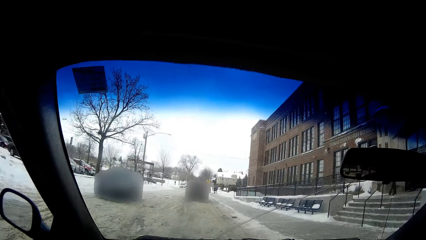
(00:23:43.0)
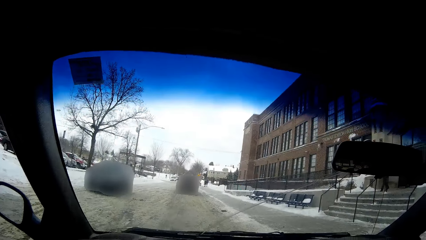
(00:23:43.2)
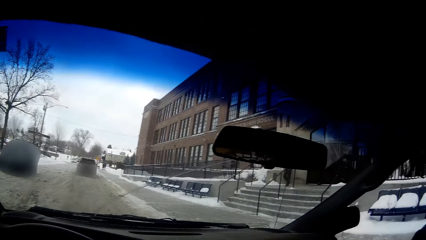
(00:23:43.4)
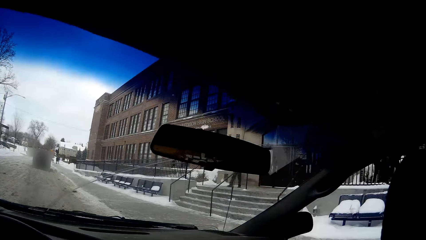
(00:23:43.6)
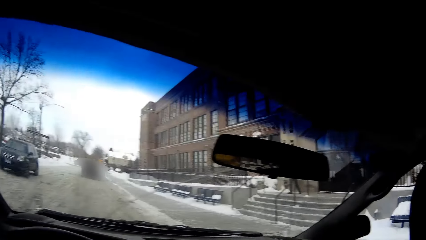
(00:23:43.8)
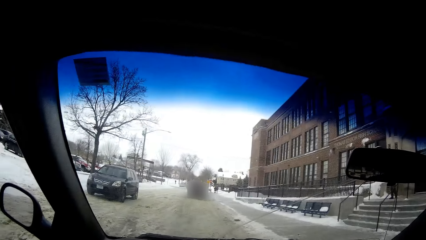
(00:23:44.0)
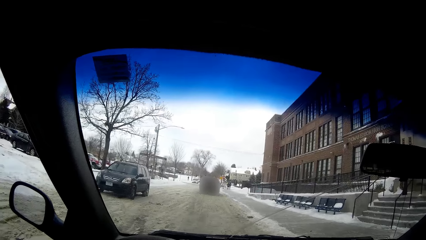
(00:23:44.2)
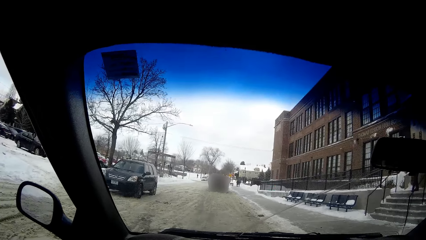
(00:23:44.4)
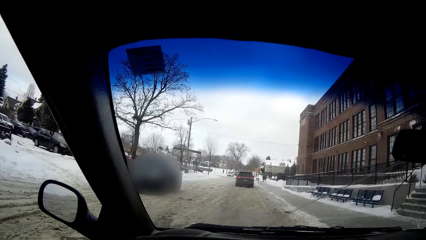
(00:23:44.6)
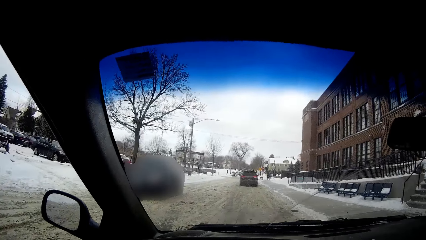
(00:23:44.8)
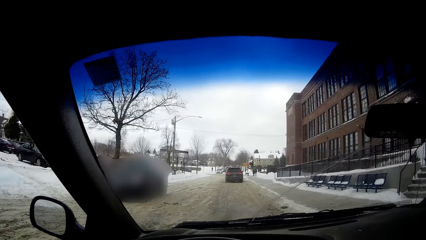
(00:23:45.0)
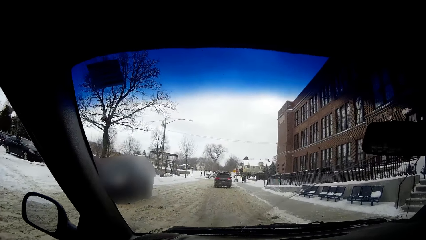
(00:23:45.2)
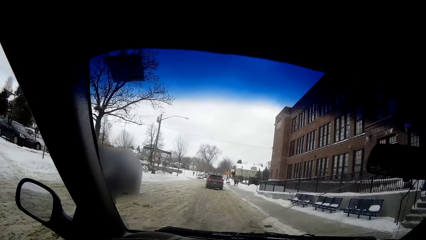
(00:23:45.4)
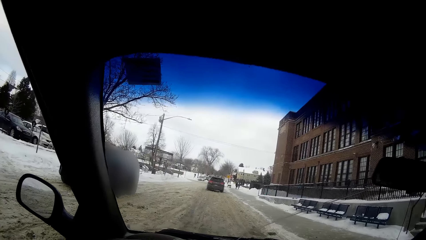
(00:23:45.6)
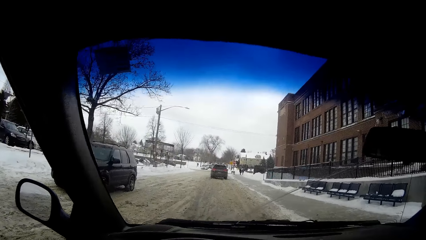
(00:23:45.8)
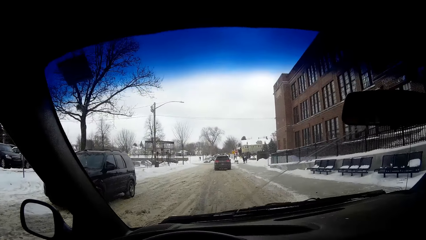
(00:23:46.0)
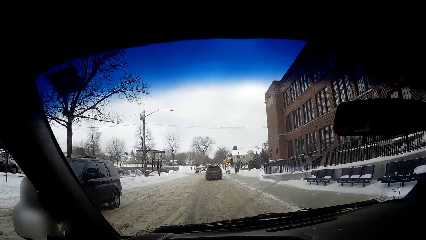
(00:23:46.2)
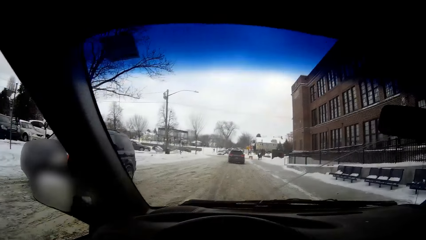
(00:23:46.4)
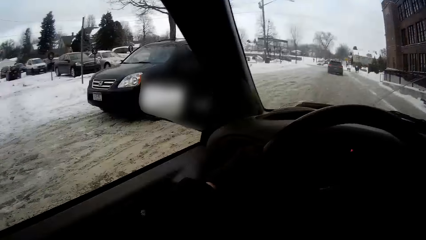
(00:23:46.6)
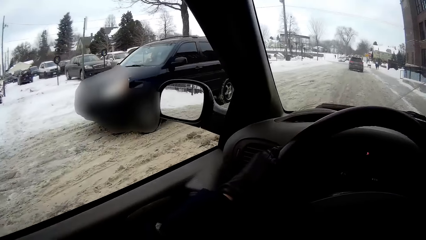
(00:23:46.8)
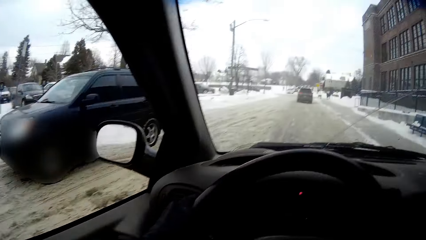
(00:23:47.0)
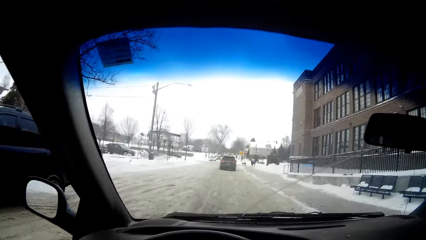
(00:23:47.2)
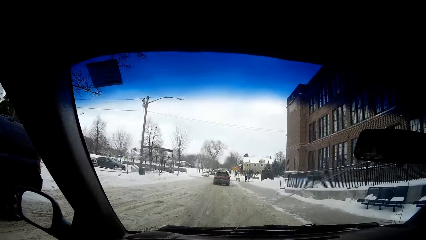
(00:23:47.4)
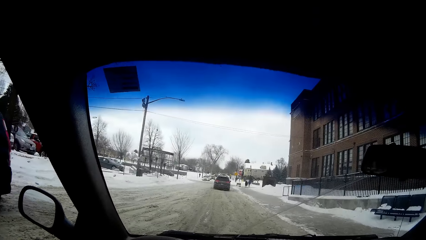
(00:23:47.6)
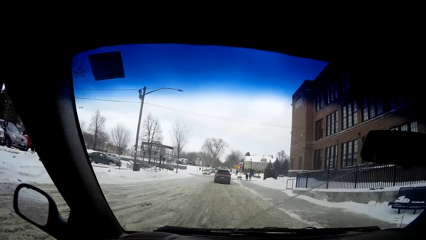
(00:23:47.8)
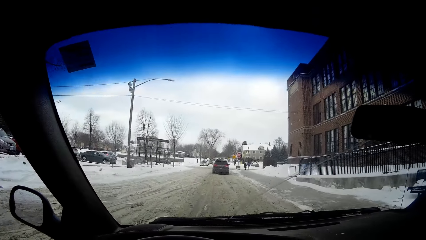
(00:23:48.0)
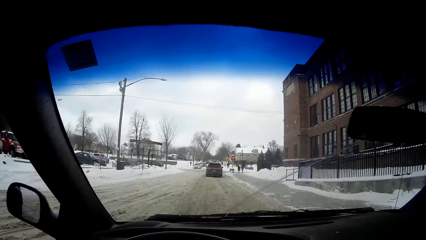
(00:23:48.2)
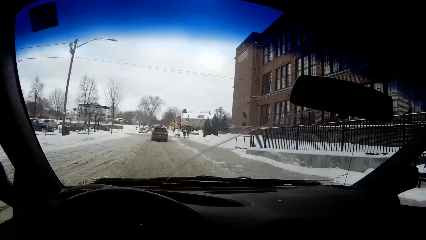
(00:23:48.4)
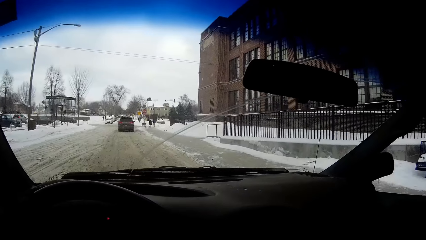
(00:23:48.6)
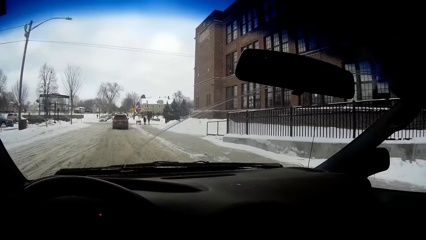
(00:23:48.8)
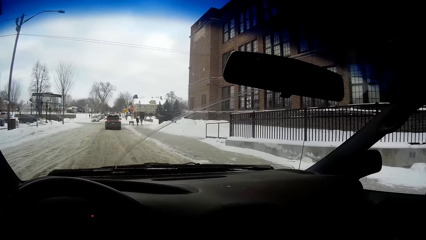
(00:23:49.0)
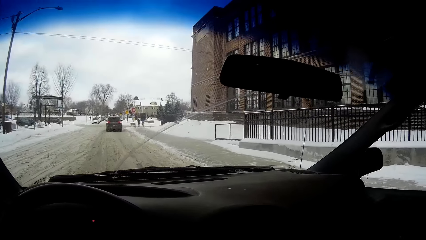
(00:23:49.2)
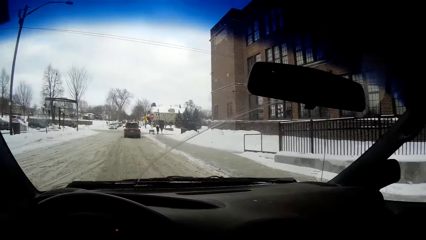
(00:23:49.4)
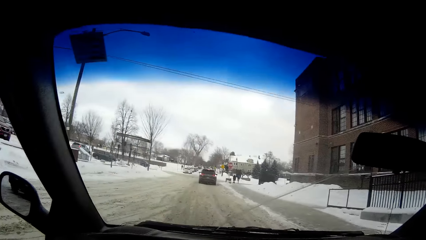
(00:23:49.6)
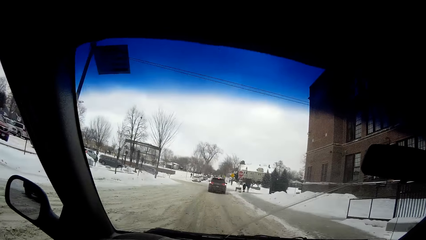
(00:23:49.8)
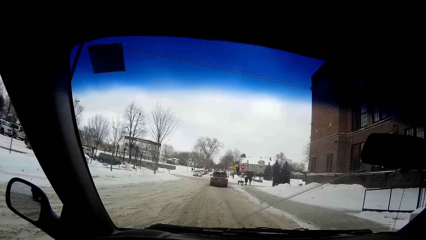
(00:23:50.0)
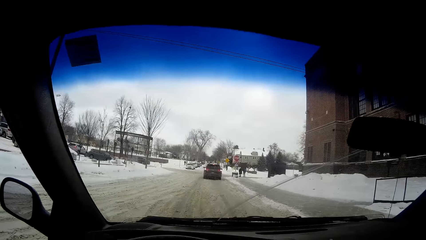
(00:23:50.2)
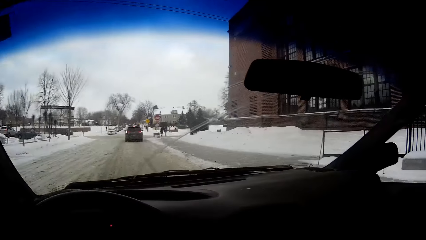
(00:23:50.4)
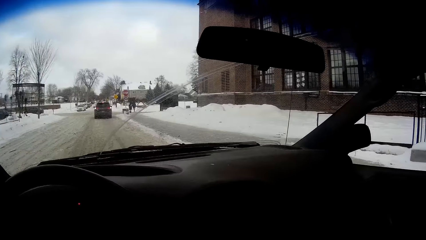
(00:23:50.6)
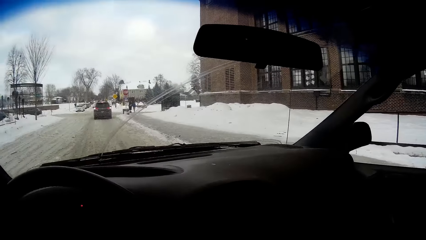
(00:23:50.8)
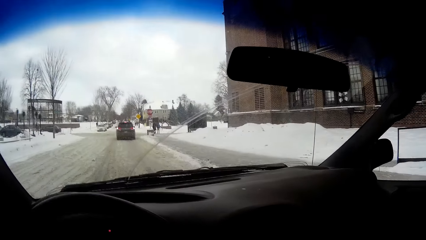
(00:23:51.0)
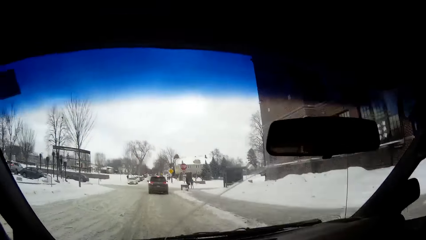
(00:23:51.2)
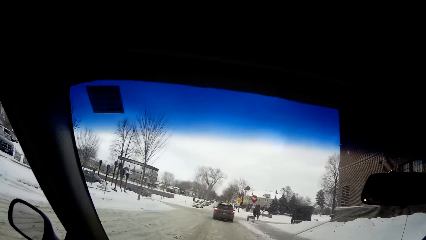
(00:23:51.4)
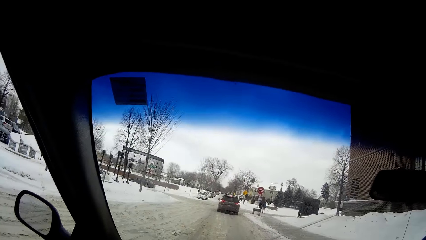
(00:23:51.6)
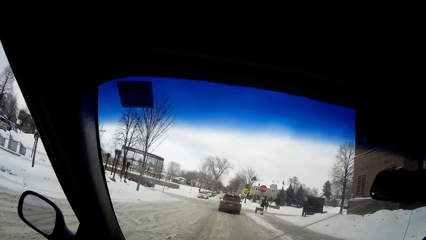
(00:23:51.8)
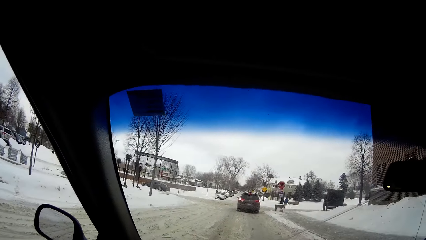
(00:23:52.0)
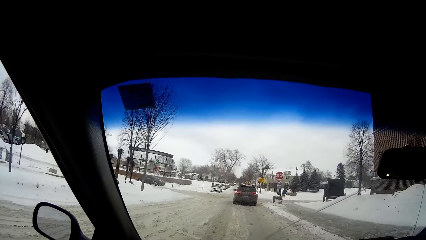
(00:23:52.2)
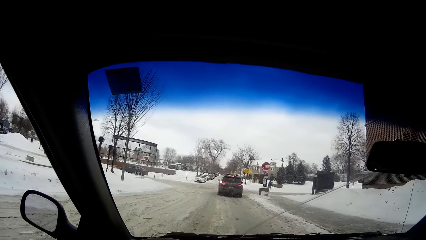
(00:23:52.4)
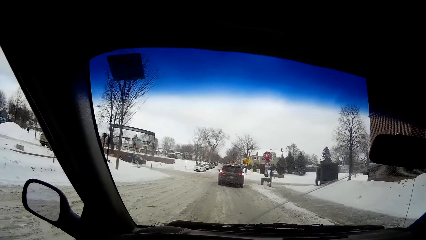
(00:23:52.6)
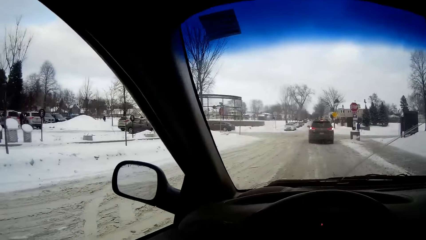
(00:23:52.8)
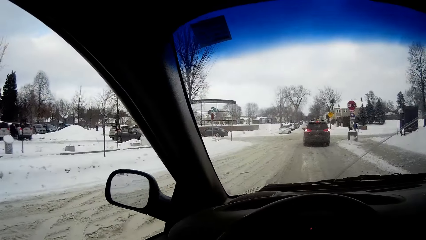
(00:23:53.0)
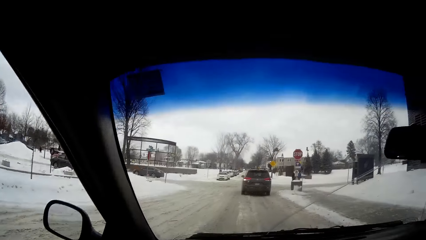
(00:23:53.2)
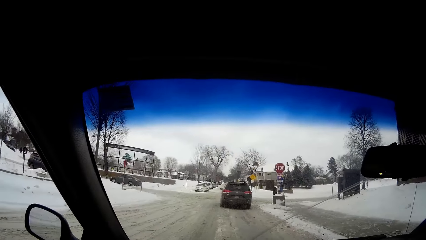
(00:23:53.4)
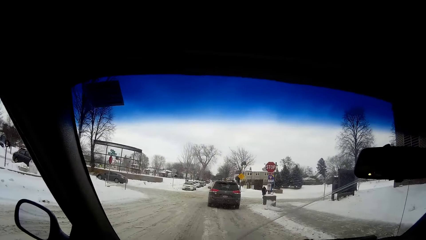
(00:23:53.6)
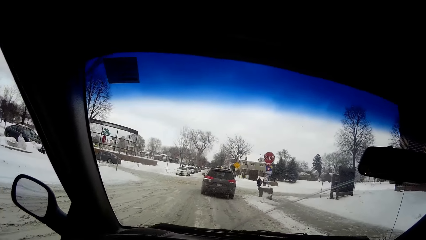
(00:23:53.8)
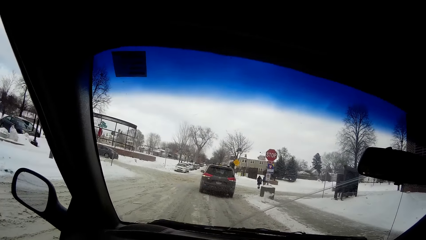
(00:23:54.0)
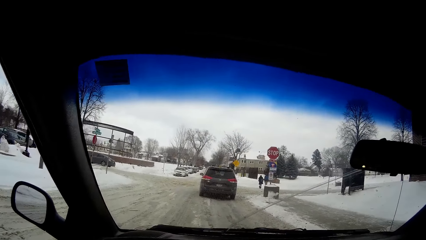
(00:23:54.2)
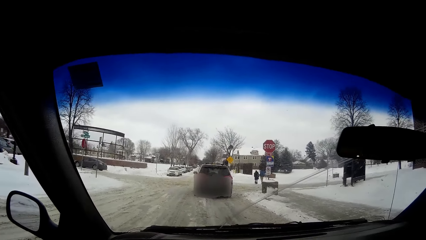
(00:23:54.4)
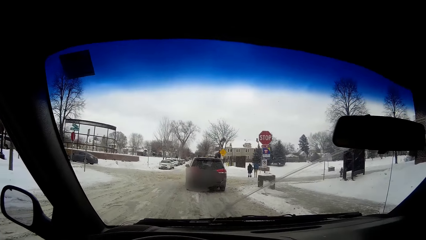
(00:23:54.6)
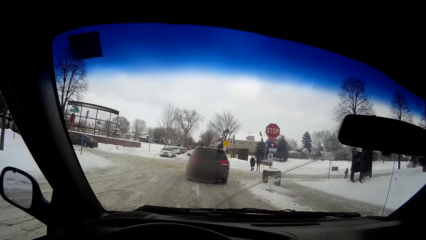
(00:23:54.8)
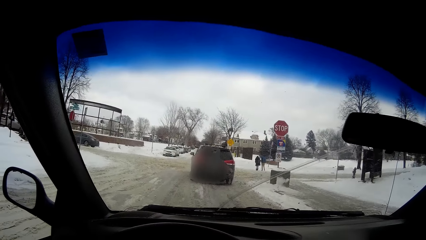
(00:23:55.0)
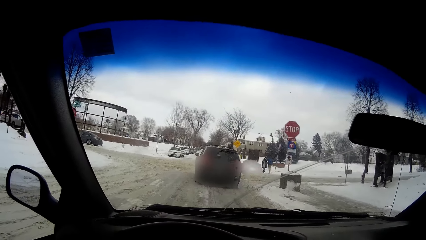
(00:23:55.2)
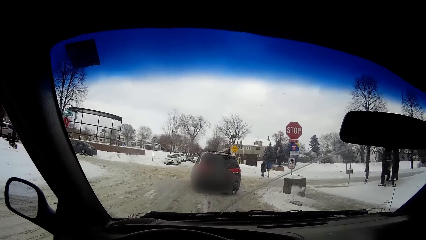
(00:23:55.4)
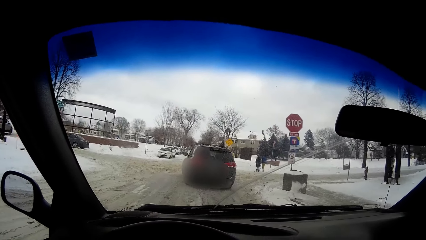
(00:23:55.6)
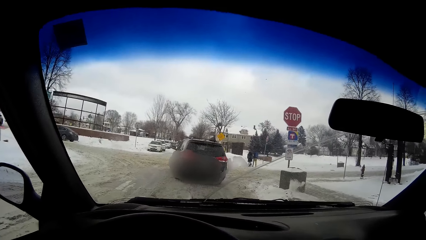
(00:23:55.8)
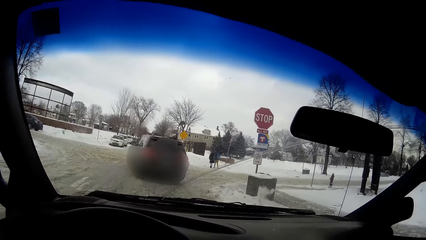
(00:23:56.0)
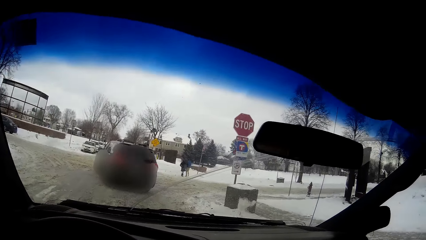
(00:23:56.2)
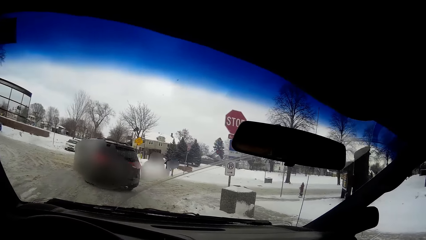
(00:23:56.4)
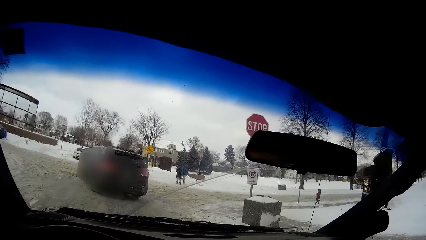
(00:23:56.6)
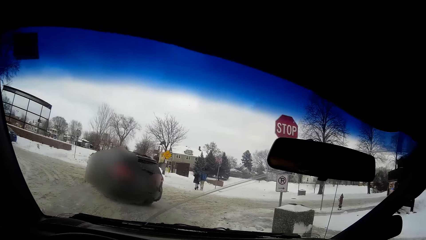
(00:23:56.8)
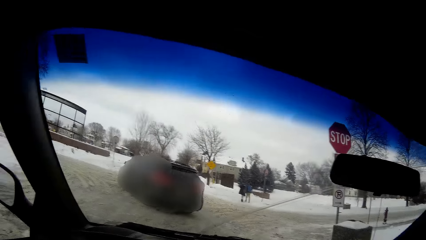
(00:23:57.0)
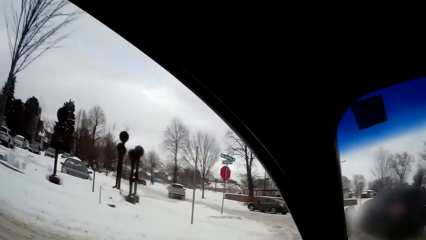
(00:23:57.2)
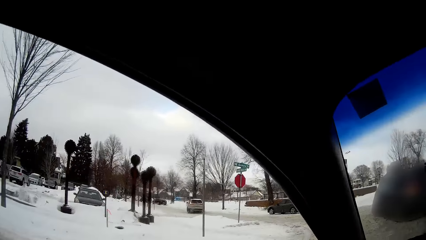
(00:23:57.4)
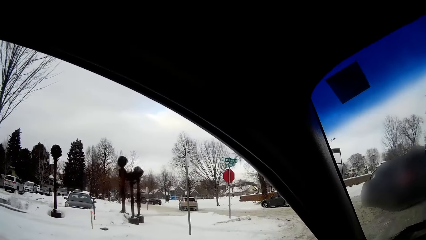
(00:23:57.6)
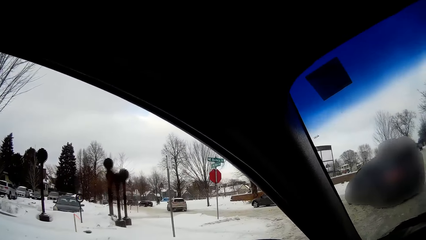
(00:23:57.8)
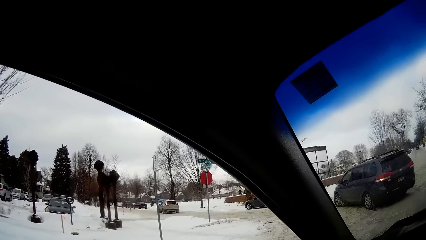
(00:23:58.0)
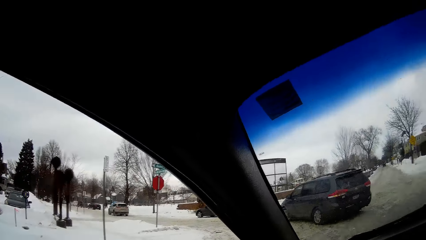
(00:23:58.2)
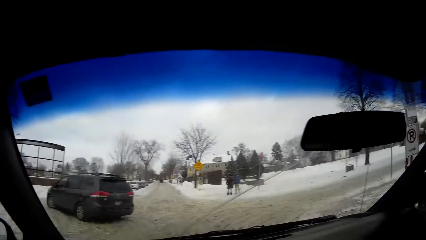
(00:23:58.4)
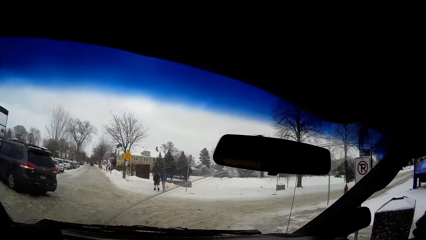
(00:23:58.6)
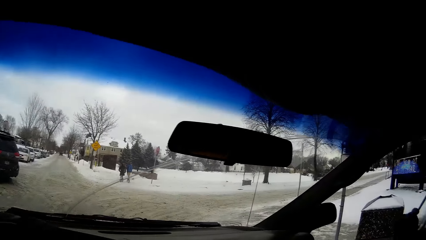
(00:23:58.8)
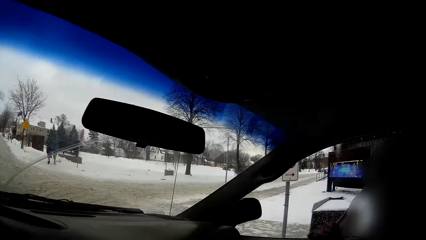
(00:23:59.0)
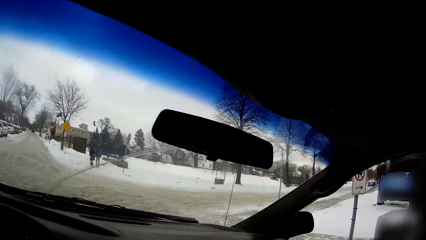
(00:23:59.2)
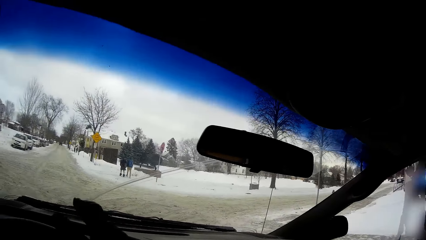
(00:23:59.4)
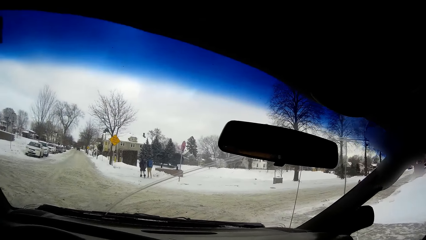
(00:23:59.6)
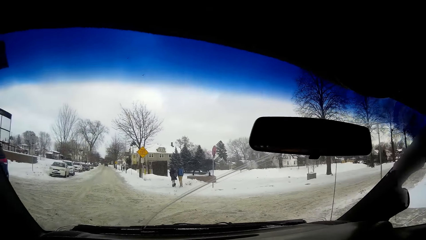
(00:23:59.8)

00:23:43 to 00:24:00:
The camera wearer drives past a black car on the road. They look around while driving.
